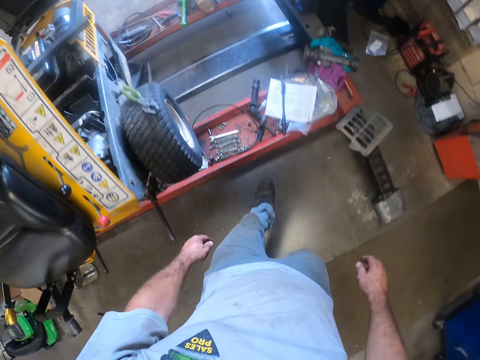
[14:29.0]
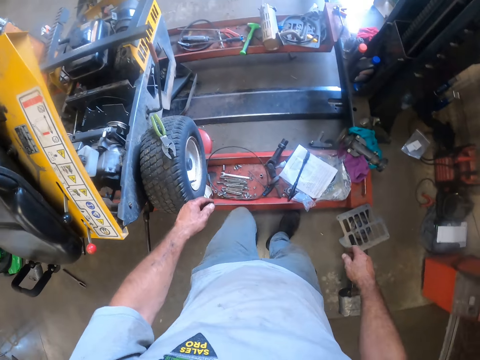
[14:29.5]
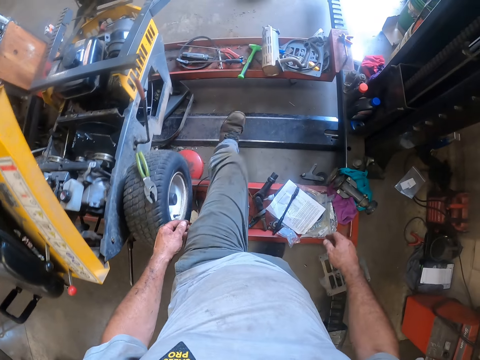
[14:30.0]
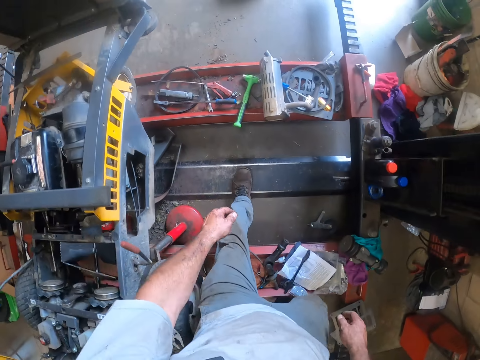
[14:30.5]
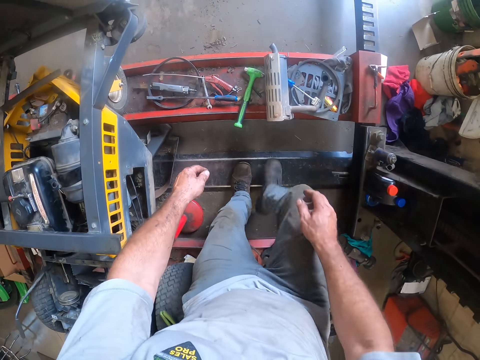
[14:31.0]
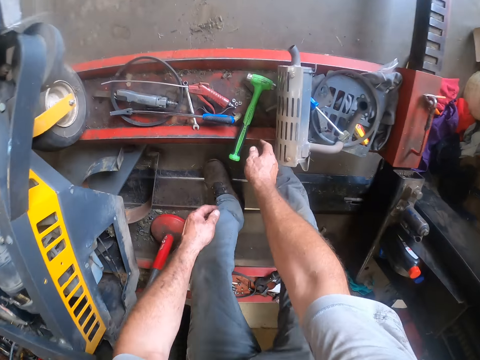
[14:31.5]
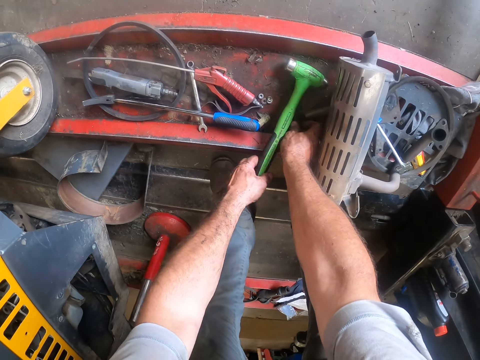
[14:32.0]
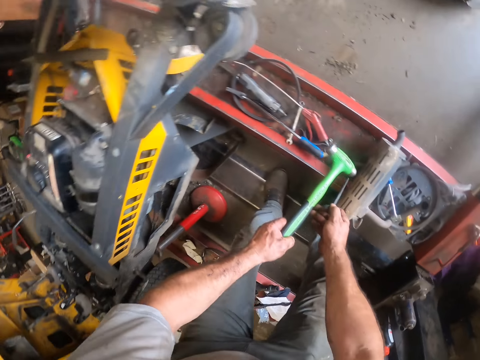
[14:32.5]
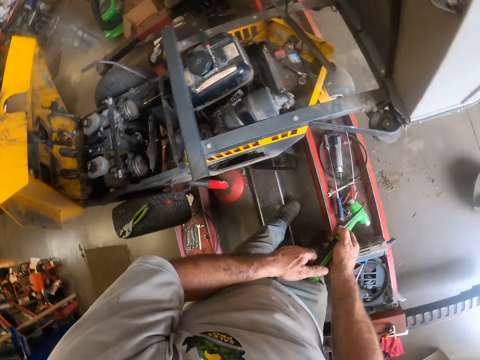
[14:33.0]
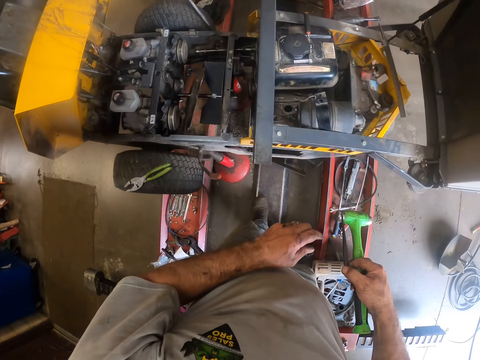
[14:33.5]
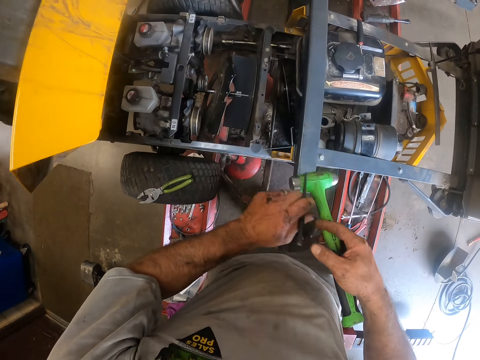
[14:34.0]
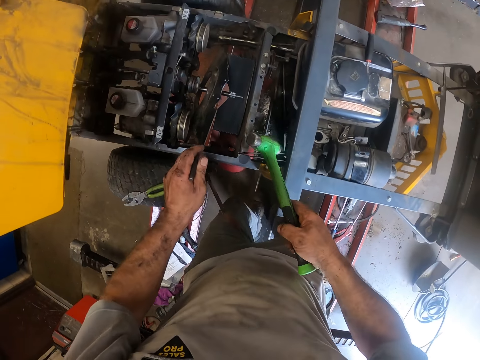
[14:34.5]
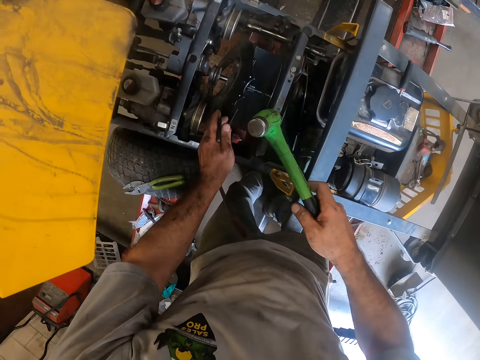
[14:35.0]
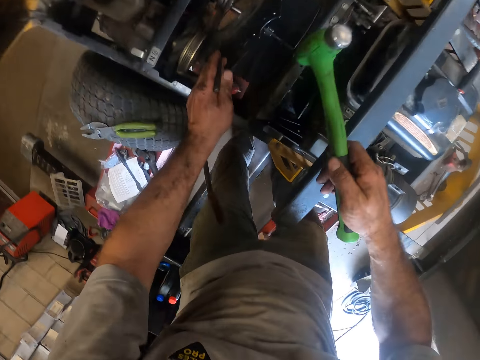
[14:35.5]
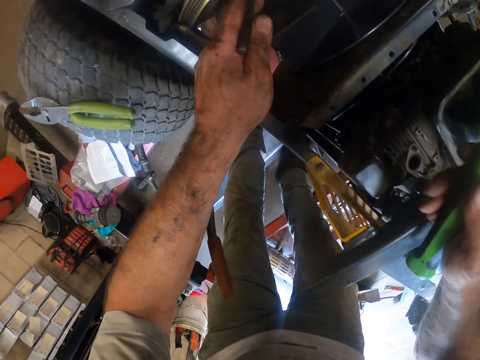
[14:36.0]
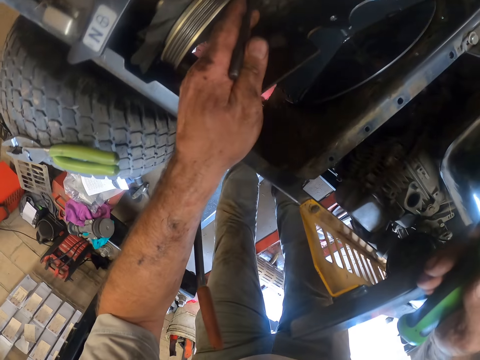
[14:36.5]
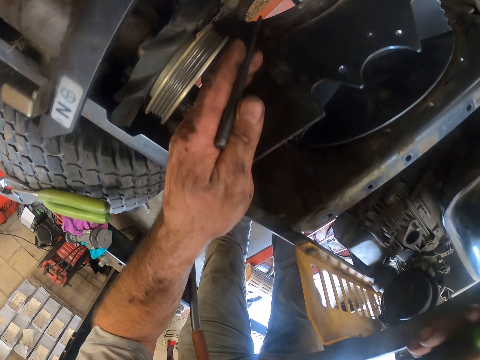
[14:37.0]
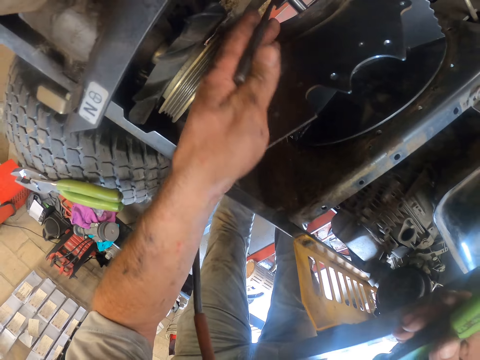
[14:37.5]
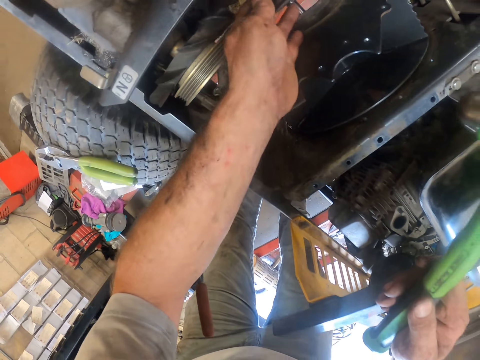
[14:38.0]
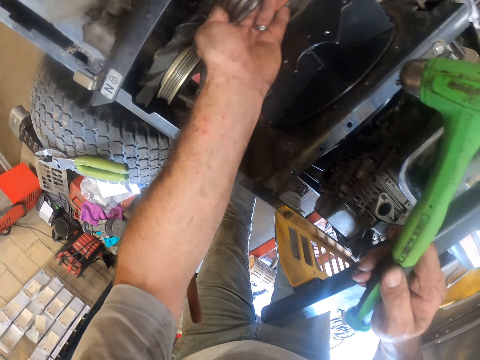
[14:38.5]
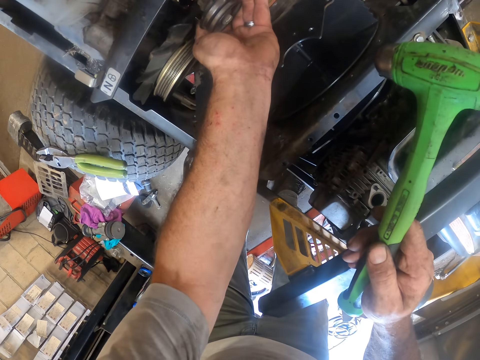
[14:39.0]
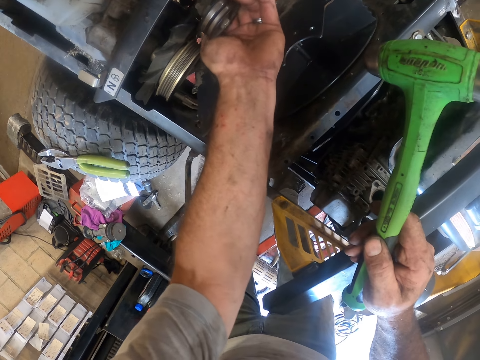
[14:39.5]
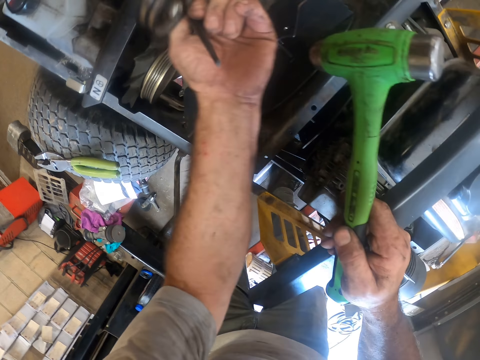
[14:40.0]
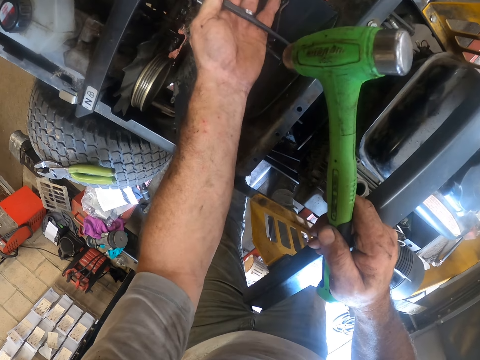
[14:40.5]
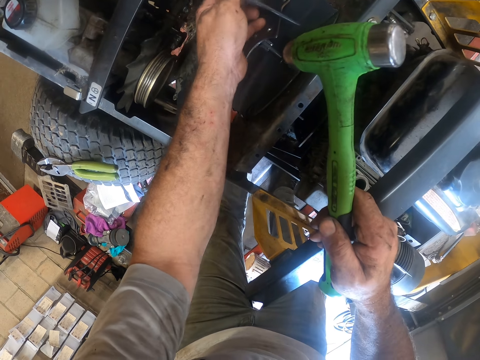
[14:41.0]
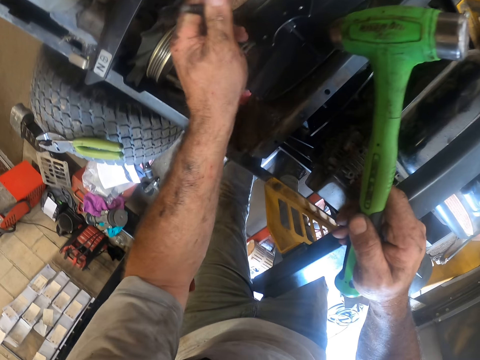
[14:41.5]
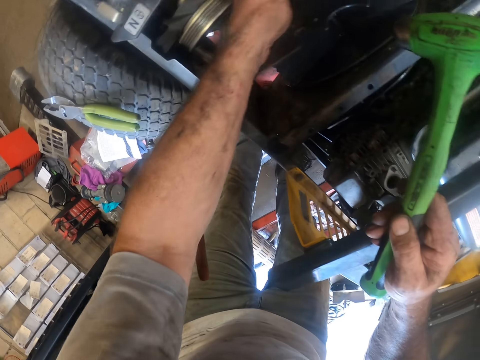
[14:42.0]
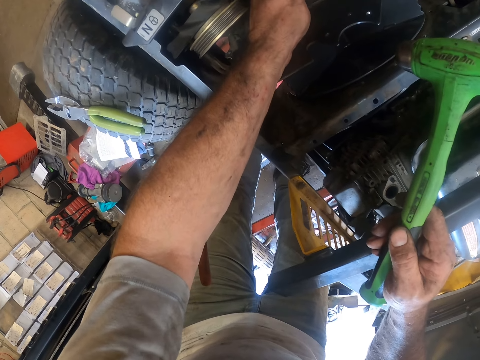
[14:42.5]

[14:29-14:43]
The camera wearer picks up a hammer and a chisel or screwdriver from the mower worktable. They fix the lawn mower with the hammer and chisel. They insert the screwdriver at a point.

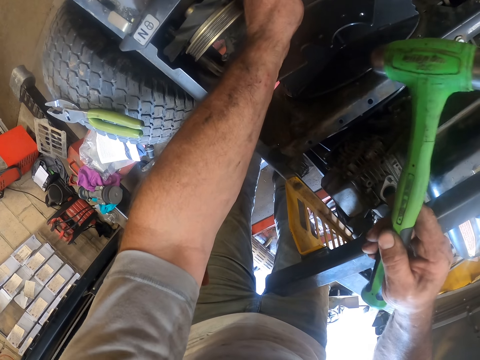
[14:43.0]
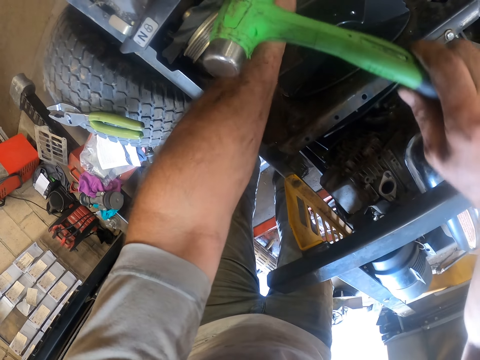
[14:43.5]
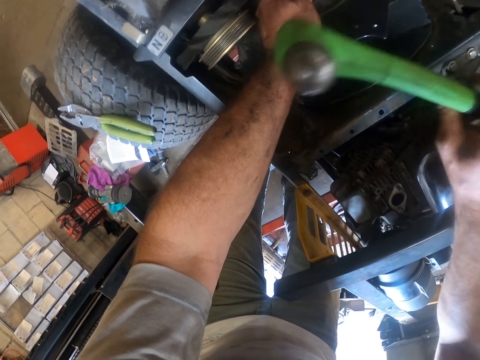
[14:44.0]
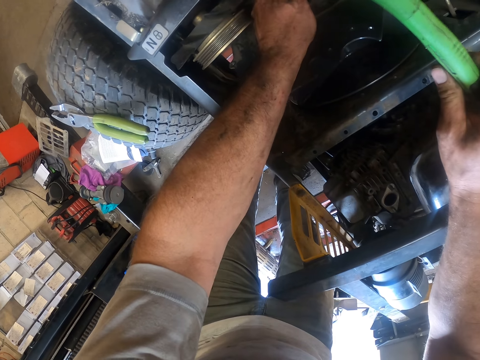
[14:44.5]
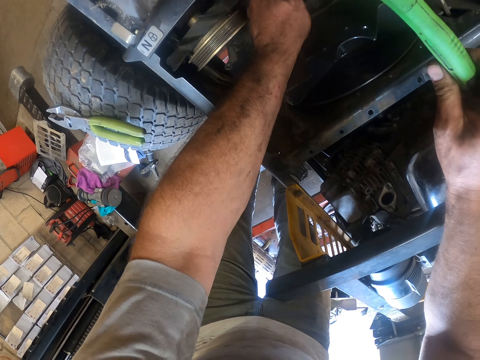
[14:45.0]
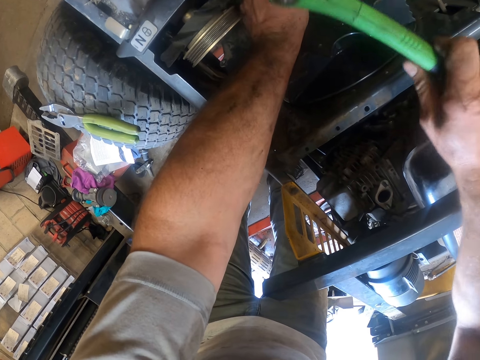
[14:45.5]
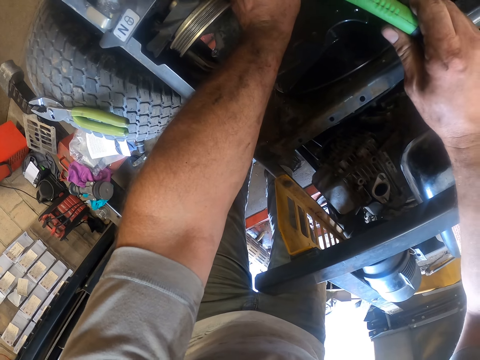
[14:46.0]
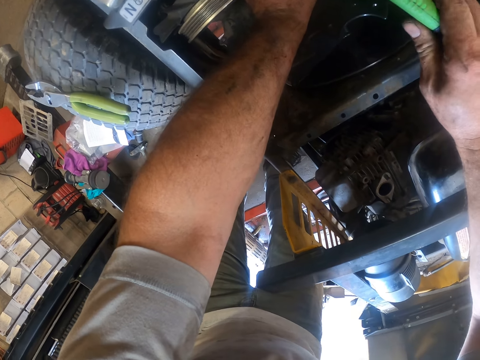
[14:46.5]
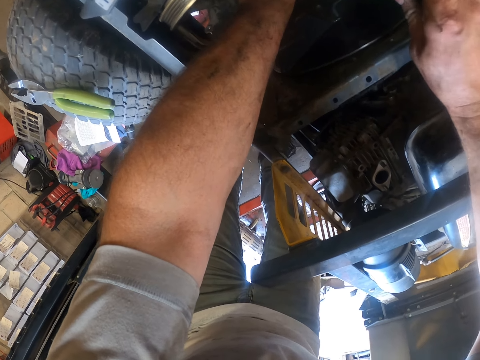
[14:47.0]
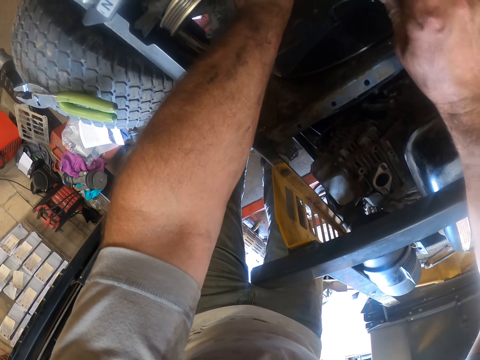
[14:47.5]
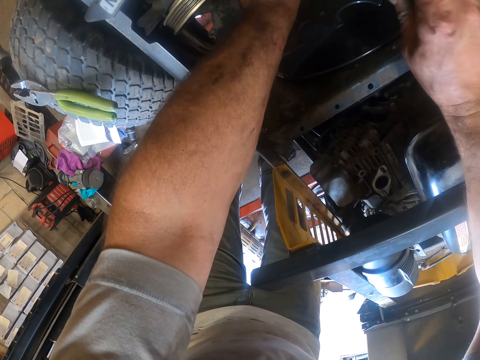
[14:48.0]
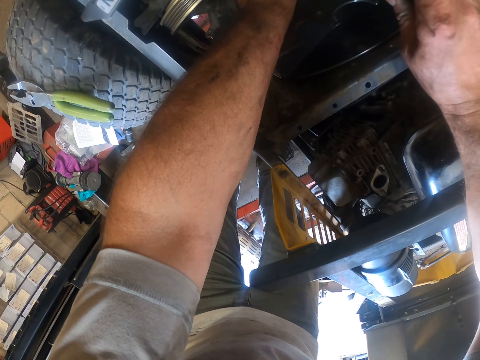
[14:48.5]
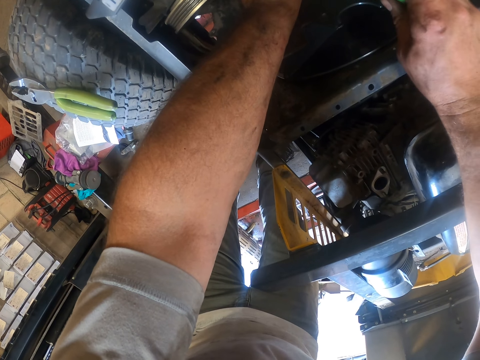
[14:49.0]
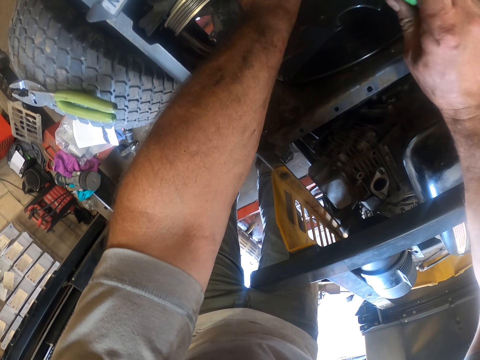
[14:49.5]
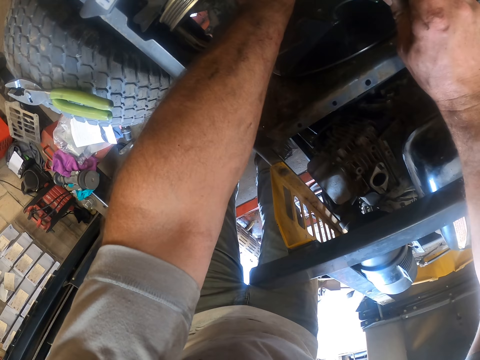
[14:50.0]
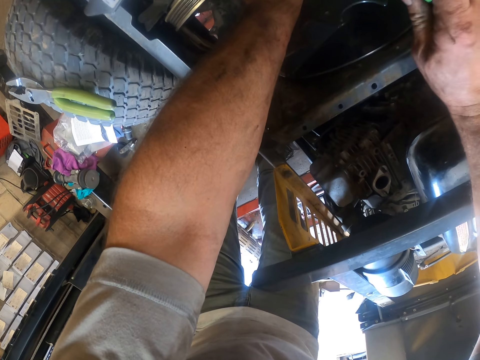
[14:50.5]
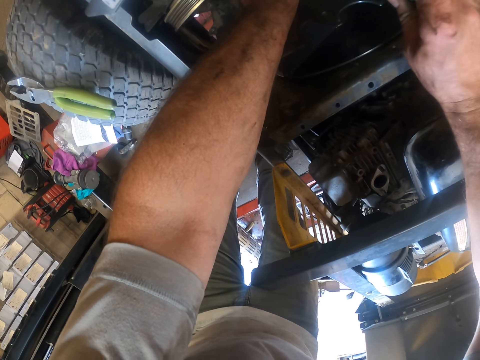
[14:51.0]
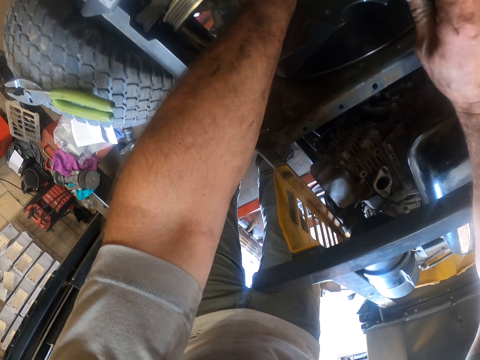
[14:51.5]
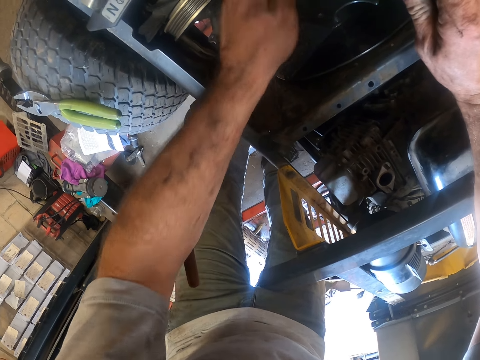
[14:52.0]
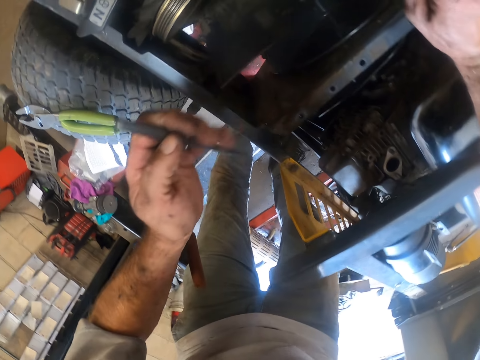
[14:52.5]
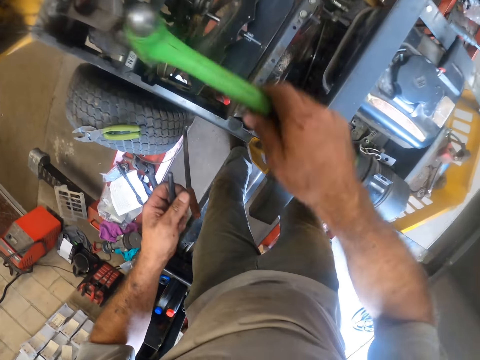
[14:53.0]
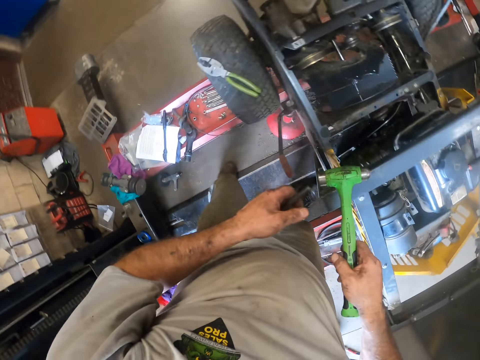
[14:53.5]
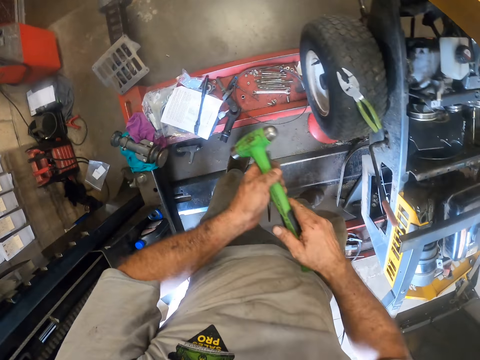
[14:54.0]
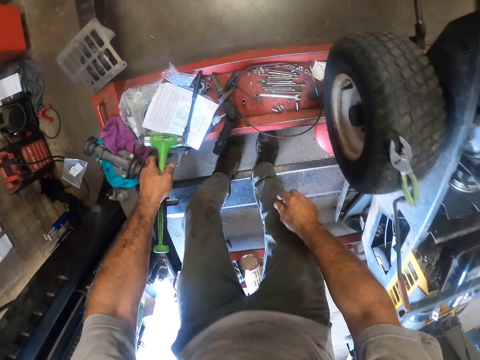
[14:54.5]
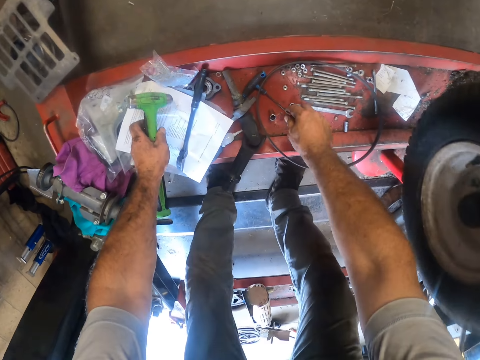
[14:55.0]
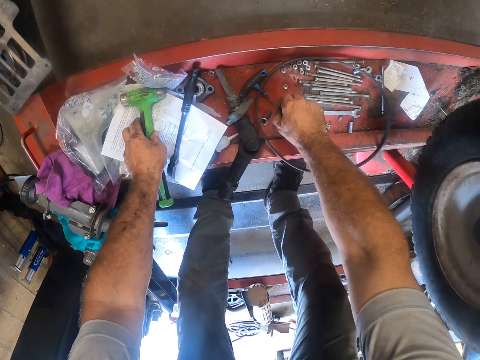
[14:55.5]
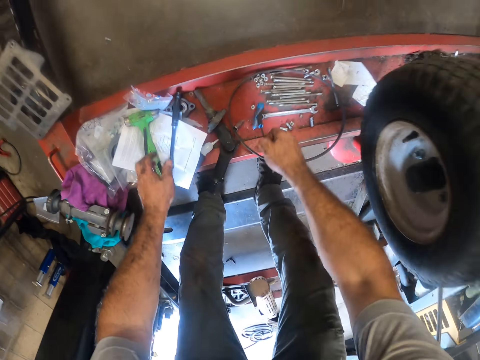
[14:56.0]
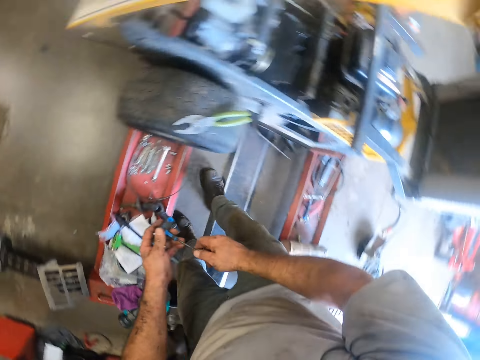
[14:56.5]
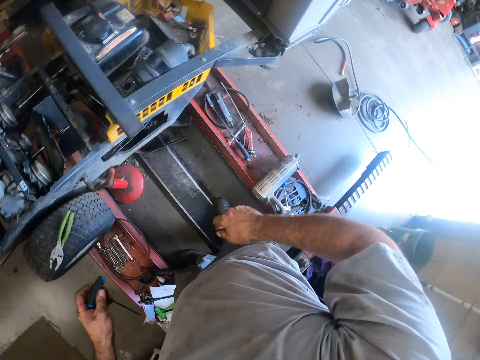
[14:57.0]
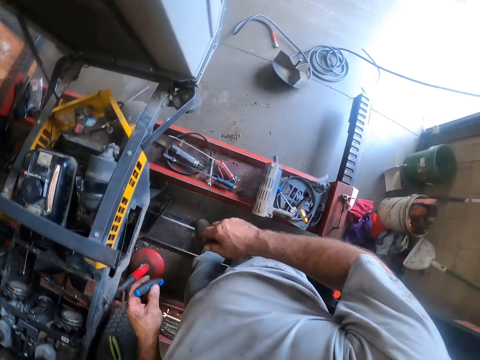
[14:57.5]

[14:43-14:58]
The camera wearer knocks the screwdriver with the hammer. They remove the screwdriver. They drop the hammer and chisel on the manual that is on the mower worktable. They pick up a gimlet or screwdriver from the mower worktable.
